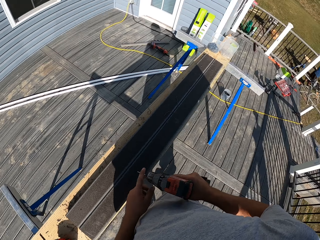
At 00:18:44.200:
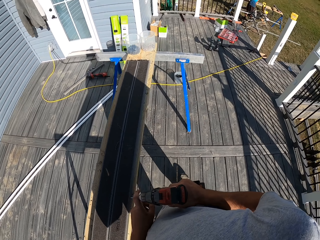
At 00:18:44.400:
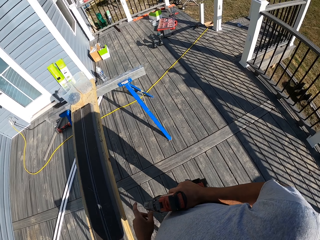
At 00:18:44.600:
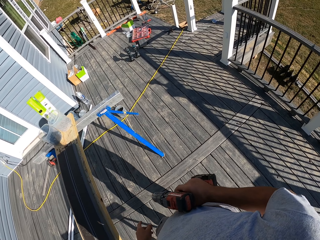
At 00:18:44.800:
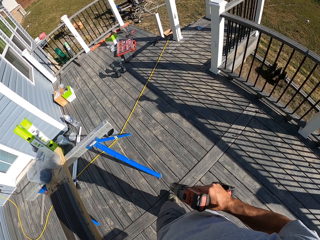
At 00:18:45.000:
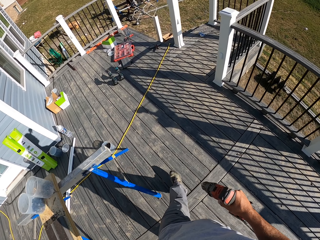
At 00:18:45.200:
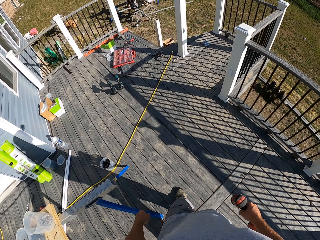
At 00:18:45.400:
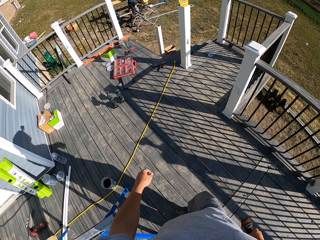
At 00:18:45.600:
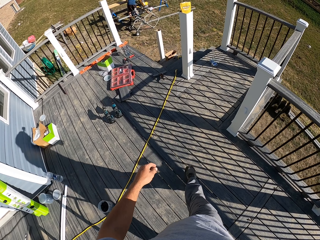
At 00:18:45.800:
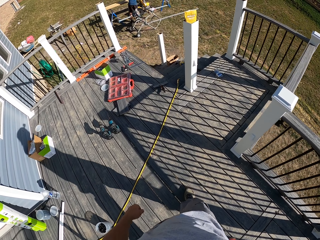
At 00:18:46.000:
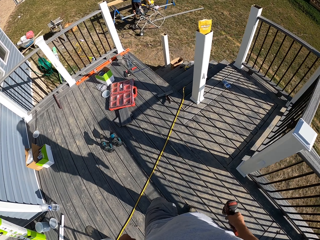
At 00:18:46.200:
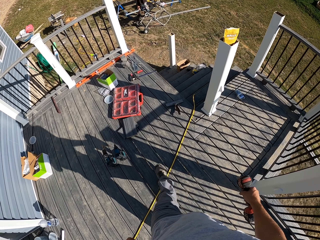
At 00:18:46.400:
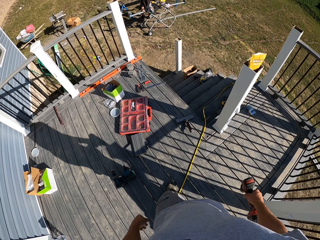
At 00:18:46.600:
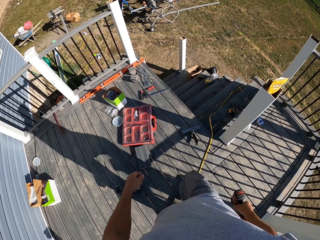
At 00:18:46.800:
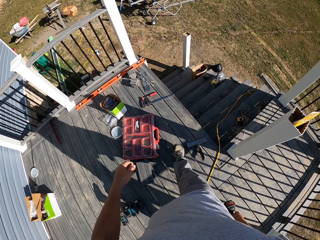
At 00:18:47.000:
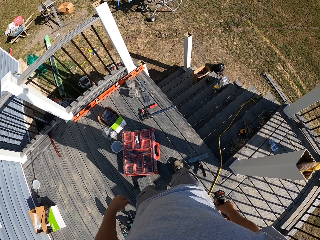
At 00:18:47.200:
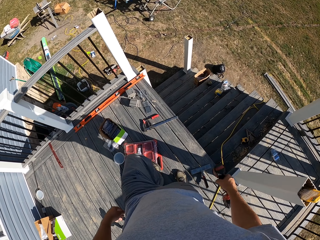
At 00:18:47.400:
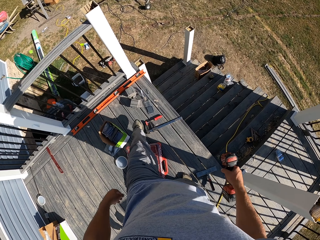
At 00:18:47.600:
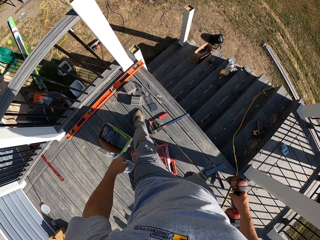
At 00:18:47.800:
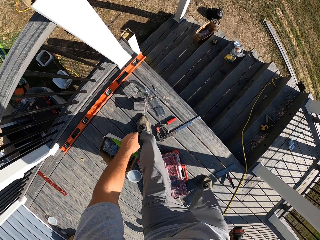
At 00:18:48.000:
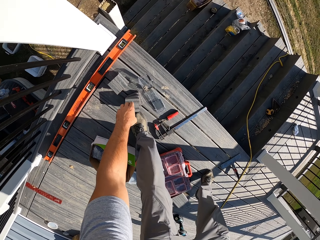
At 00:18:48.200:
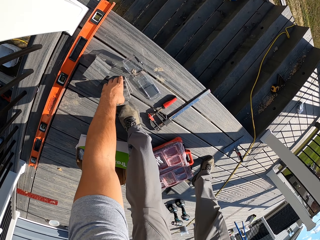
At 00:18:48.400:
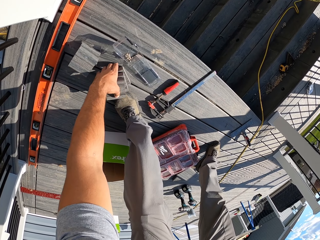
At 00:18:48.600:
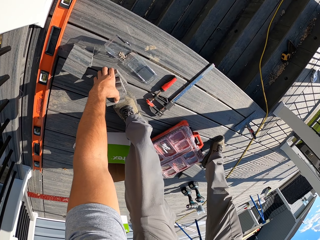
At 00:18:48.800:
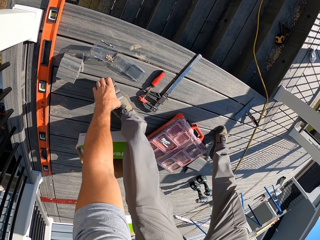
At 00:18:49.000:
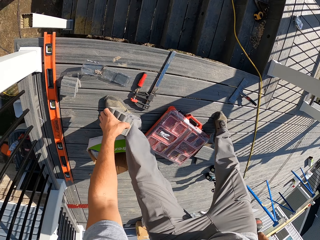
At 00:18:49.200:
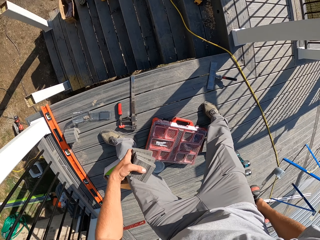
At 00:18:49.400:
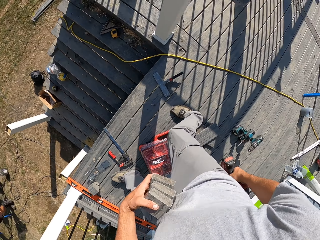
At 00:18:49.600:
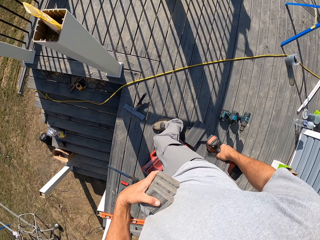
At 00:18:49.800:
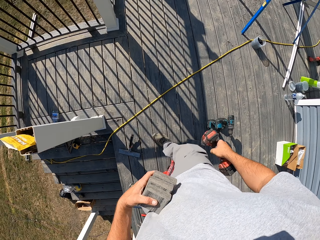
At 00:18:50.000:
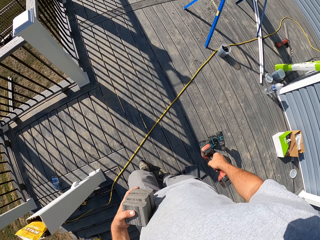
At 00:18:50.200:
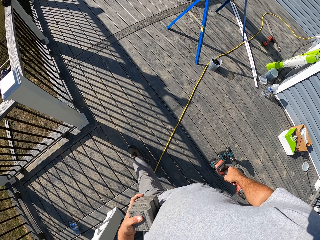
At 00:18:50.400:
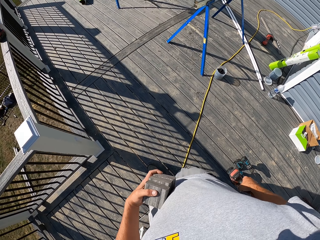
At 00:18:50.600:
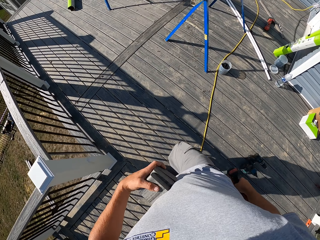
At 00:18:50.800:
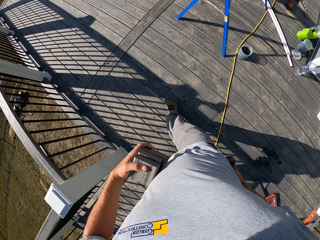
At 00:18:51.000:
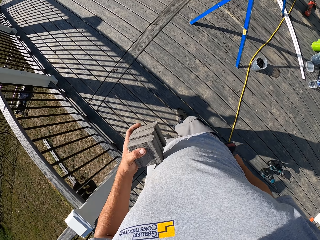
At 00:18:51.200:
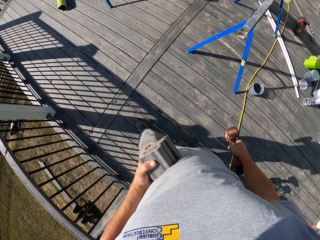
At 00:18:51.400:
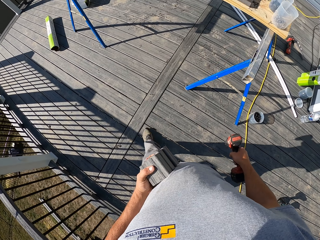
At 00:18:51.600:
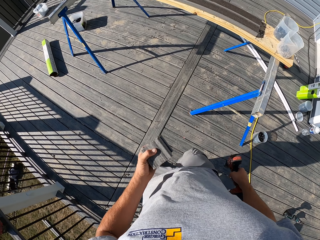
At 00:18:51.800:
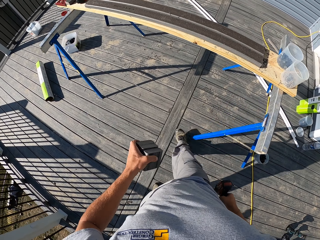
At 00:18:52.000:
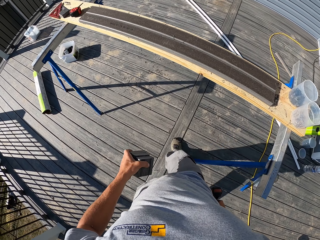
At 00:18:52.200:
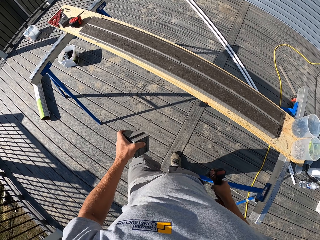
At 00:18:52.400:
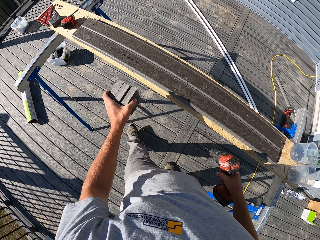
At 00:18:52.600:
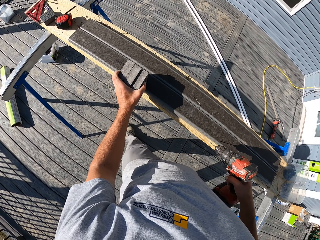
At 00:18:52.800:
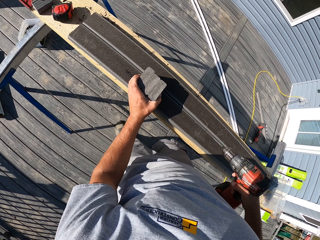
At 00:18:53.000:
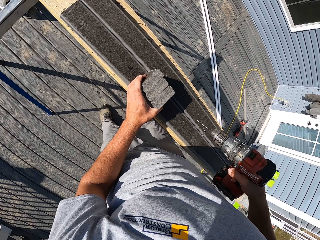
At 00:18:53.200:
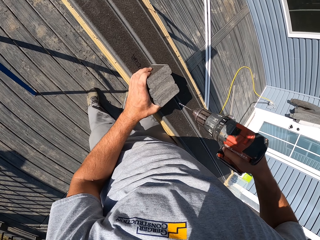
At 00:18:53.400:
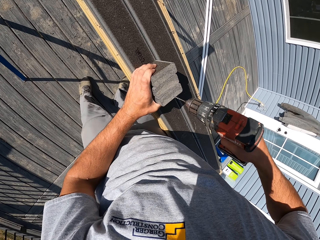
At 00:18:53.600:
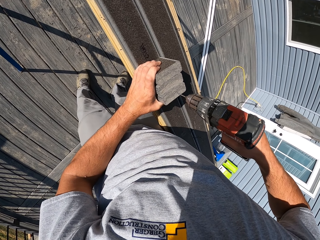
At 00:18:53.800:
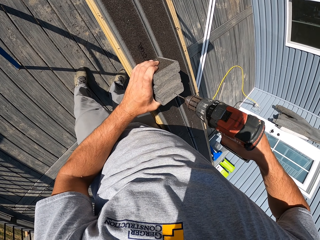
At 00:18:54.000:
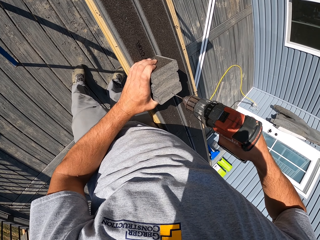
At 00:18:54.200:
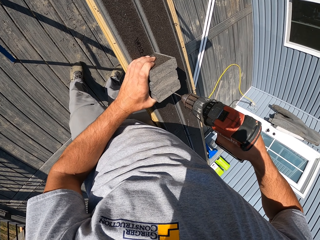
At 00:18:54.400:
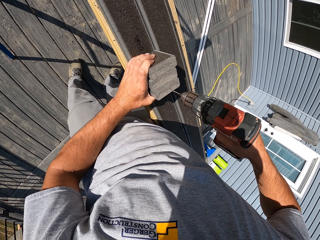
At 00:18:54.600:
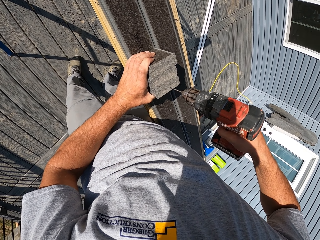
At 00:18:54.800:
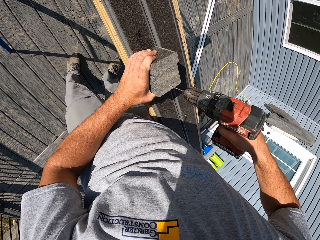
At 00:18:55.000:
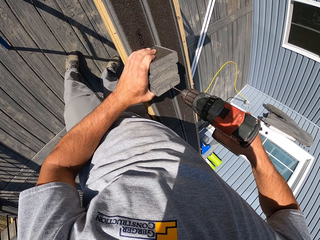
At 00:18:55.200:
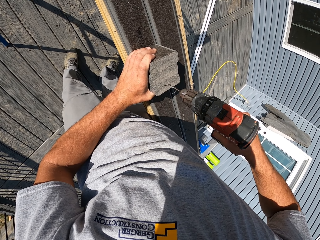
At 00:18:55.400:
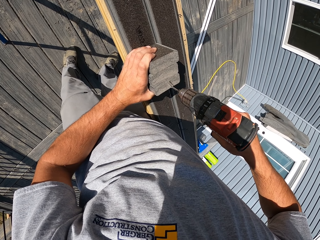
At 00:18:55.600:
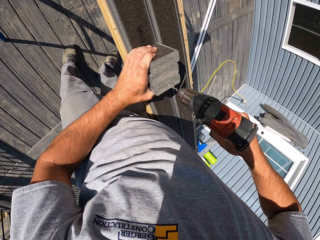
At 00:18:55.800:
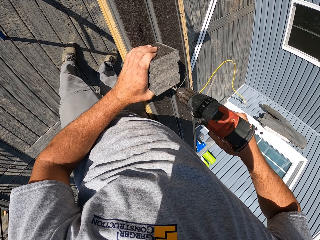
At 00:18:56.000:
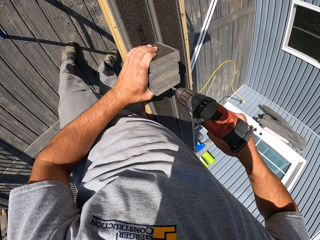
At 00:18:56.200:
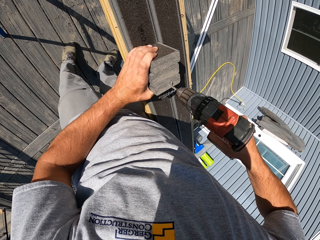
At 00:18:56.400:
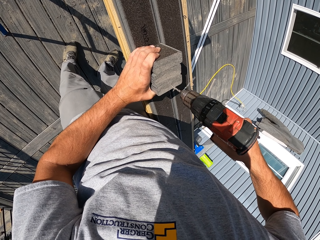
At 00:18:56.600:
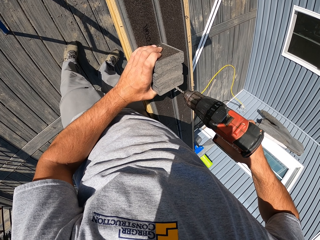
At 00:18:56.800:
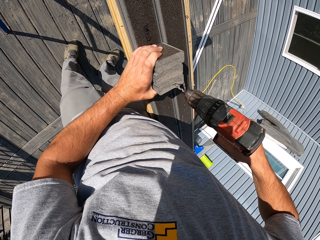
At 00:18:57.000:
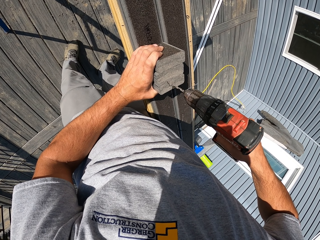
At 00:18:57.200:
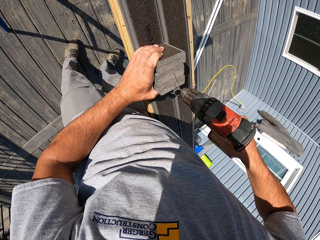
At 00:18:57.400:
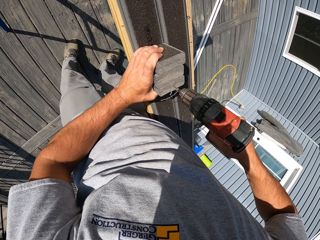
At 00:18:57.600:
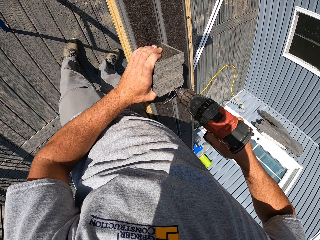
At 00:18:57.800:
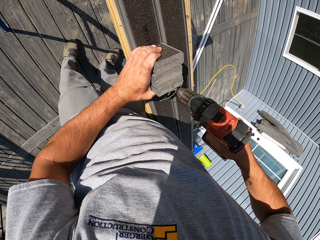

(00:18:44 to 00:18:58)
The camera wearer turns around. They walk on the wooden floor. They pick up the pieces of wood on the wooden floor. They walk on the wooden floor. They hold the wood pieces on the wood. They put the pieces of wood on the table. They drill the holes on the piece of wood with a hand drill.

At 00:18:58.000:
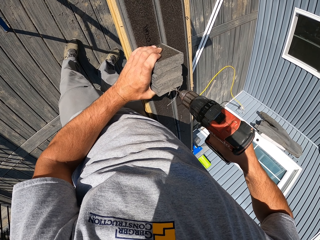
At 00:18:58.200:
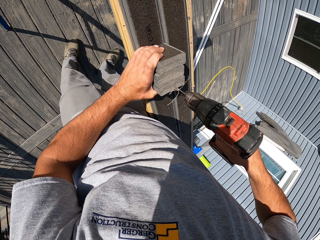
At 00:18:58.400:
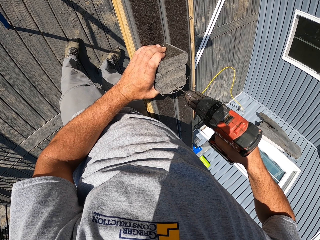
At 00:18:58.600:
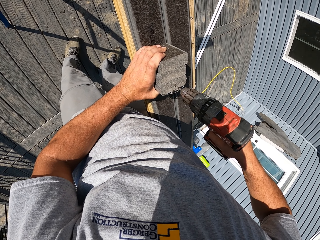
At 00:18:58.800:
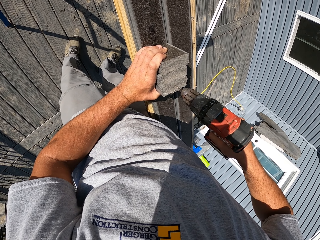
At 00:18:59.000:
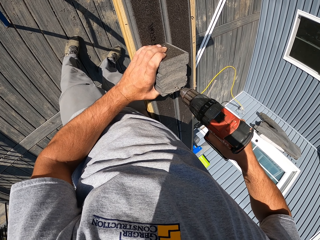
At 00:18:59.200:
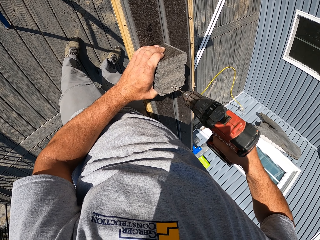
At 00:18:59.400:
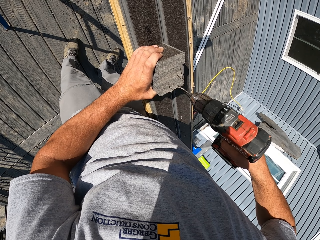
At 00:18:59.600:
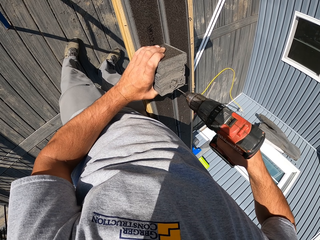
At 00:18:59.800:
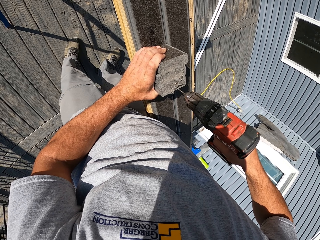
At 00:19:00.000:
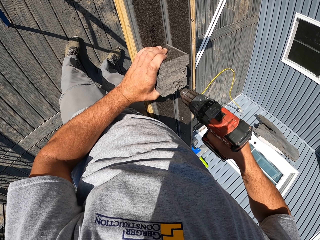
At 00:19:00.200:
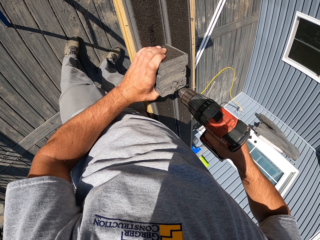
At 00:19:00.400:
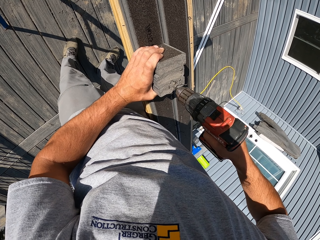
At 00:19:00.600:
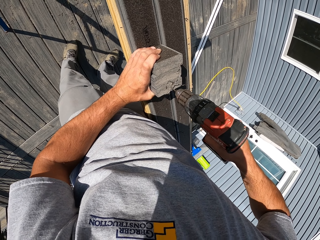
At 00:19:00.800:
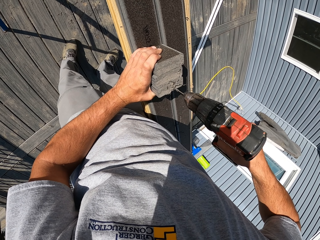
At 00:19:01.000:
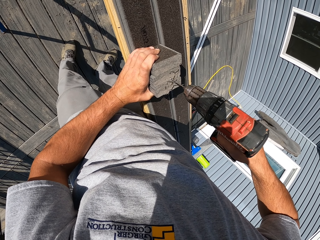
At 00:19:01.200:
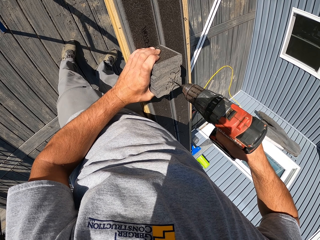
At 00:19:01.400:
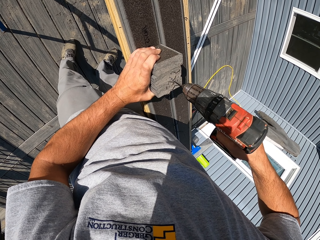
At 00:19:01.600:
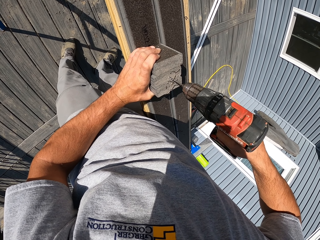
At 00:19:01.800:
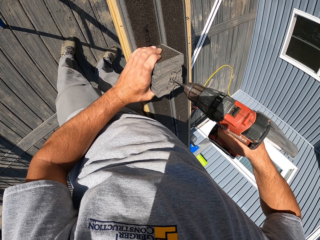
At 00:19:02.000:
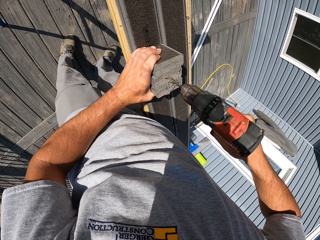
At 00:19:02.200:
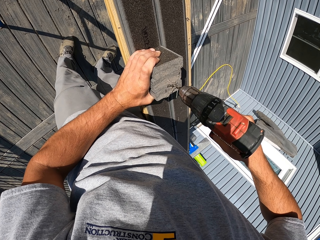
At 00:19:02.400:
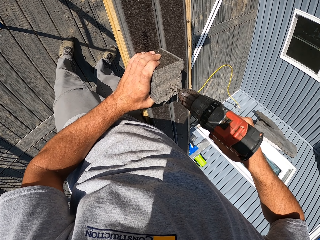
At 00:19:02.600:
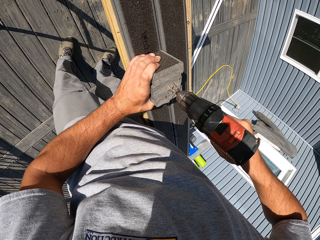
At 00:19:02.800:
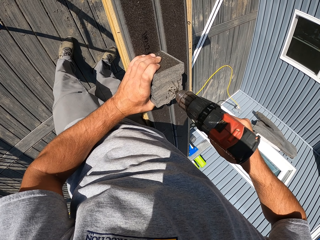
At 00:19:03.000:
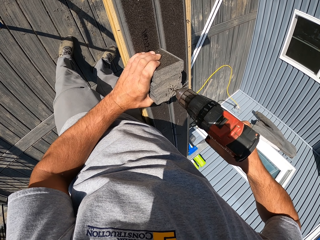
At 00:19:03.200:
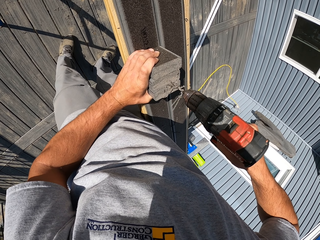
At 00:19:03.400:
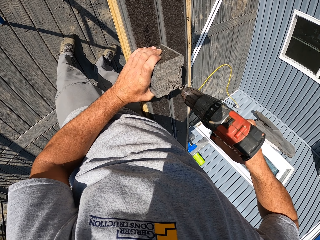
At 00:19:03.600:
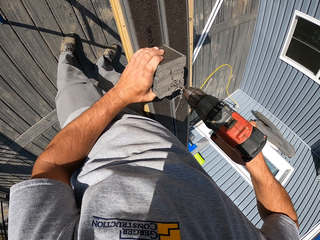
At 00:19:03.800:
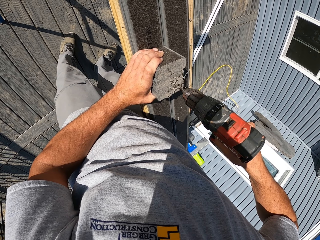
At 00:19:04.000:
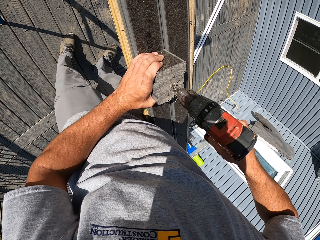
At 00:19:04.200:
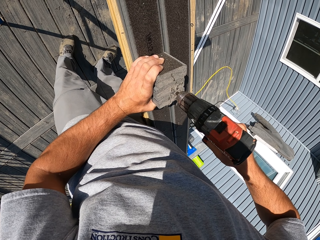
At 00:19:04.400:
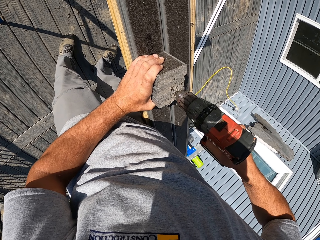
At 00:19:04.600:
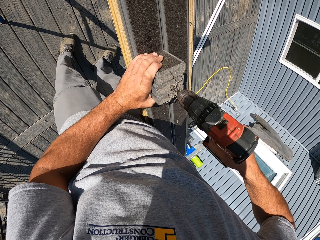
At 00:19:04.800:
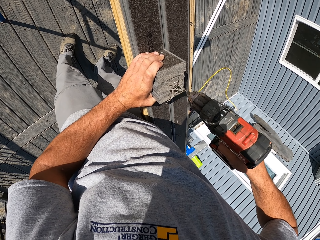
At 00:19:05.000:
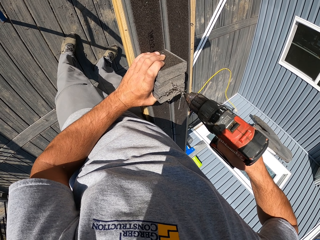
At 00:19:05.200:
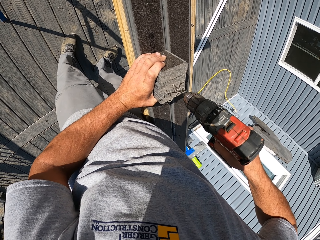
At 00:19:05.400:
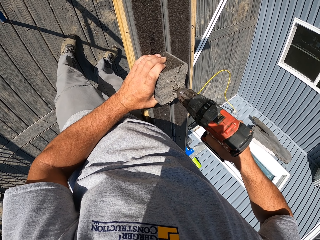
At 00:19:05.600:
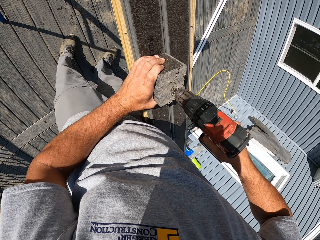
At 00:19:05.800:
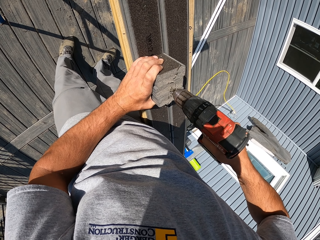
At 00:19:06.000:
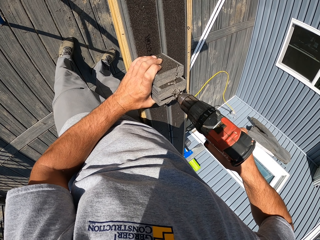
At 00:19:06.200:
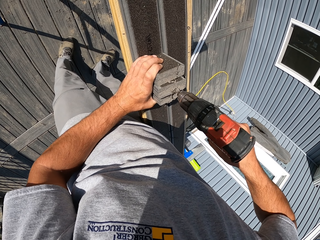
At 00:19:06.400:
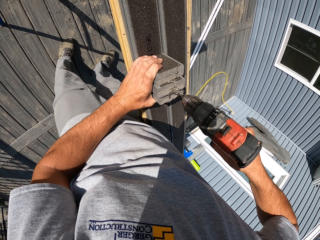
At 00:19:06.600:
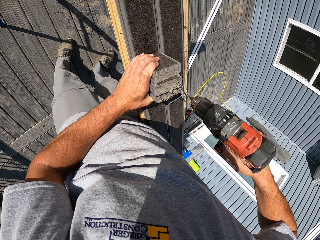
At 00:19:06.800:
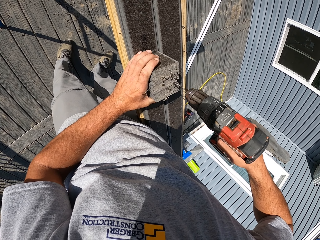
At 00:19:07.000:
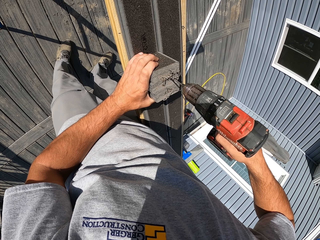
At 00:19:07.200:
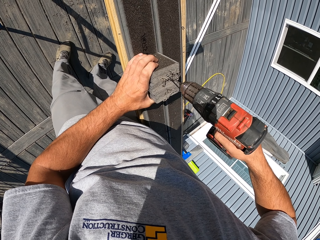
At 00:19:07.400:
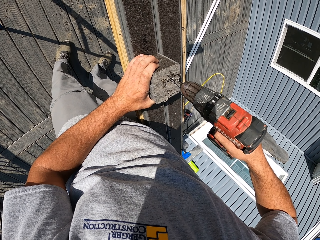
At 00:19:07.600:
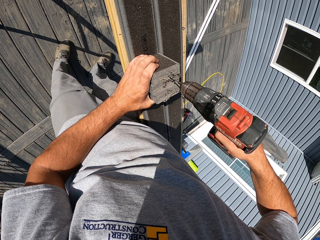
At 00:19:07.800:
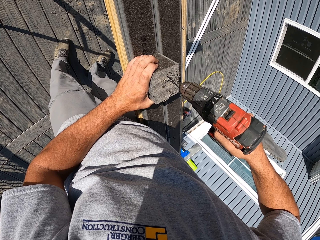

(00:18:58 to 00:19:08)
The camera wearer drills another wood.
